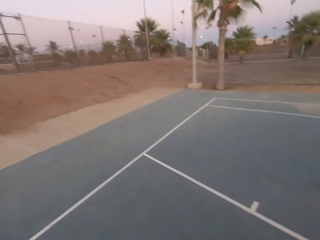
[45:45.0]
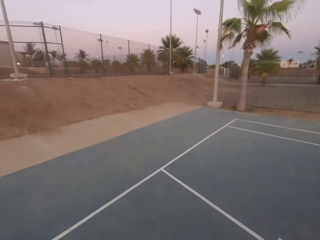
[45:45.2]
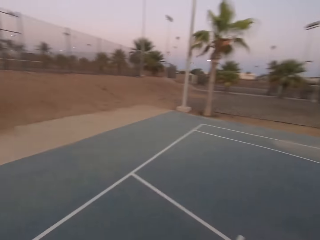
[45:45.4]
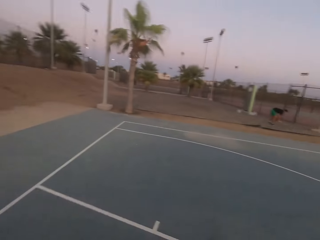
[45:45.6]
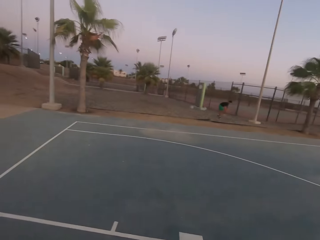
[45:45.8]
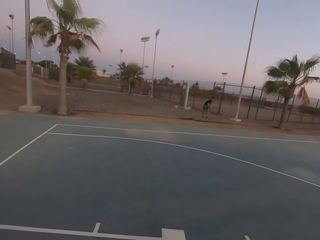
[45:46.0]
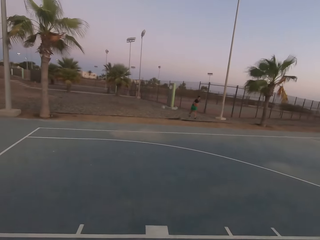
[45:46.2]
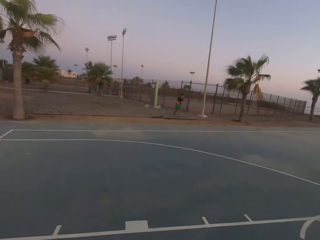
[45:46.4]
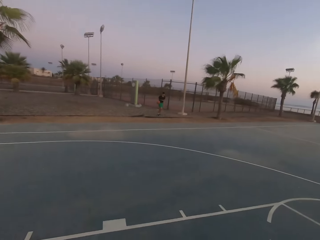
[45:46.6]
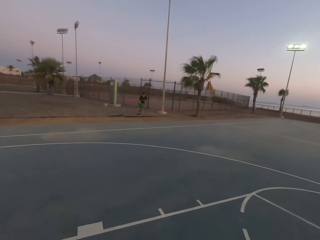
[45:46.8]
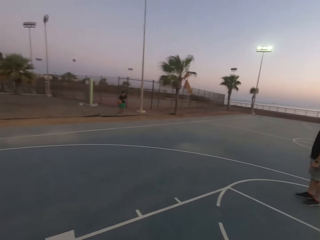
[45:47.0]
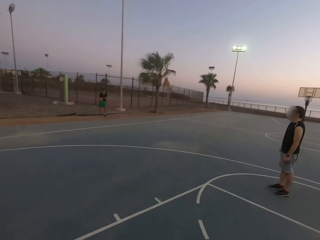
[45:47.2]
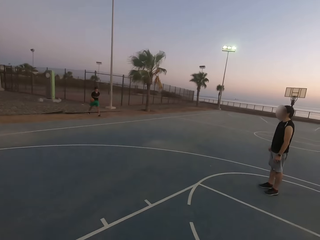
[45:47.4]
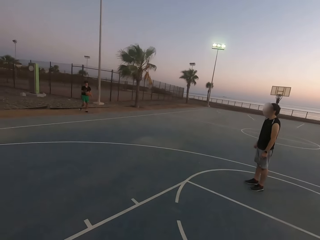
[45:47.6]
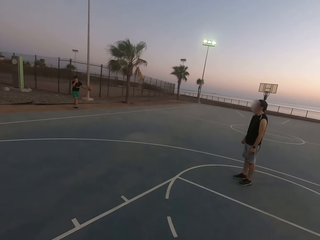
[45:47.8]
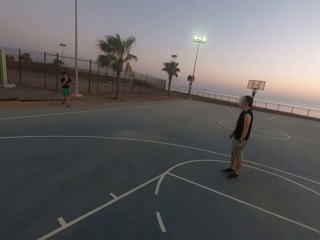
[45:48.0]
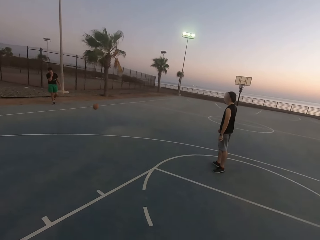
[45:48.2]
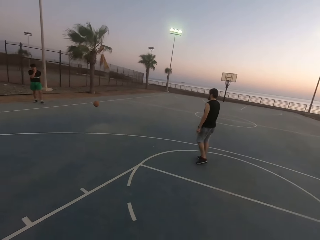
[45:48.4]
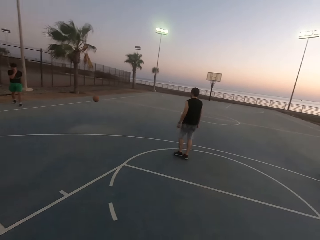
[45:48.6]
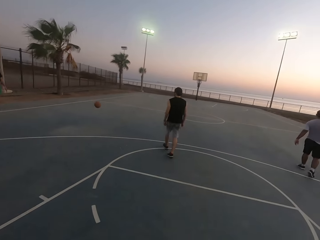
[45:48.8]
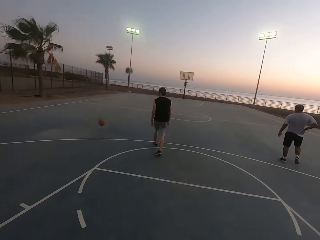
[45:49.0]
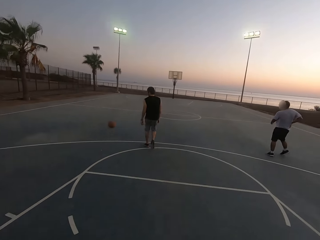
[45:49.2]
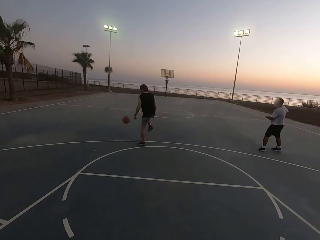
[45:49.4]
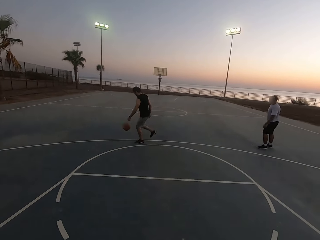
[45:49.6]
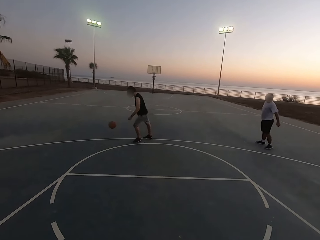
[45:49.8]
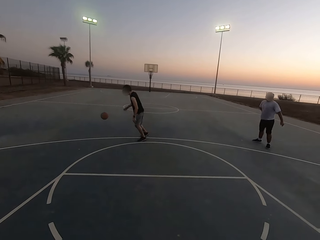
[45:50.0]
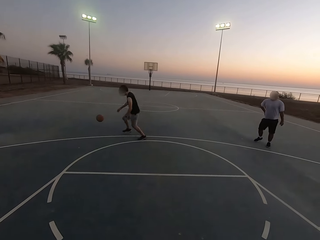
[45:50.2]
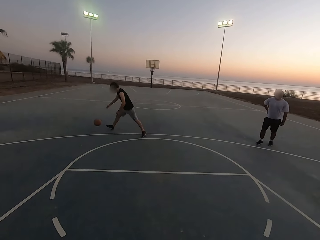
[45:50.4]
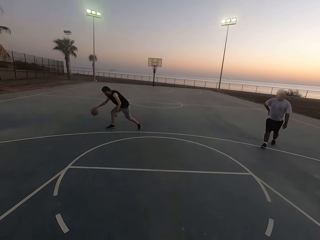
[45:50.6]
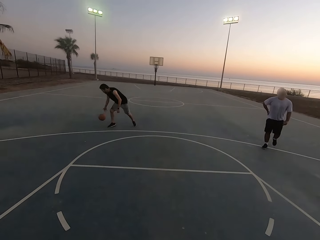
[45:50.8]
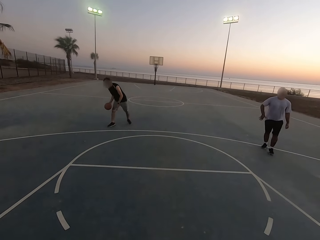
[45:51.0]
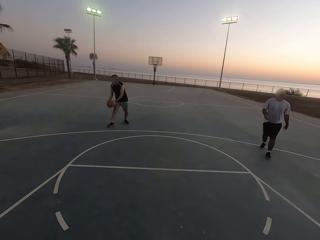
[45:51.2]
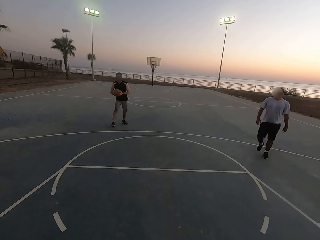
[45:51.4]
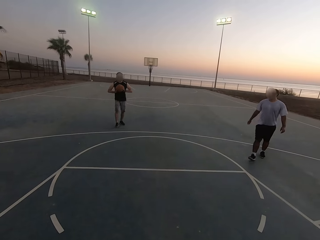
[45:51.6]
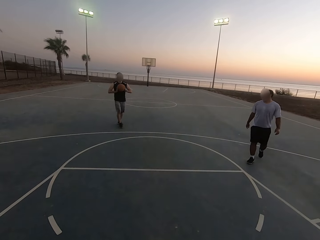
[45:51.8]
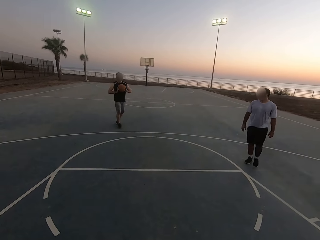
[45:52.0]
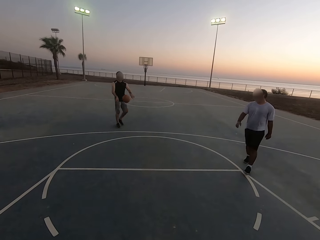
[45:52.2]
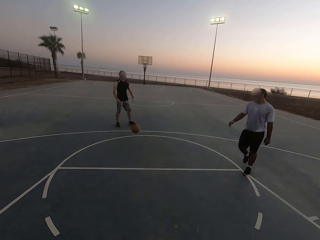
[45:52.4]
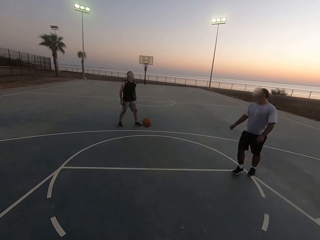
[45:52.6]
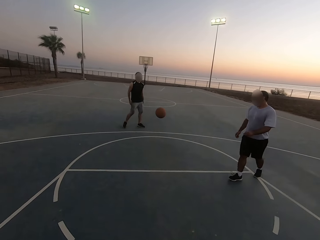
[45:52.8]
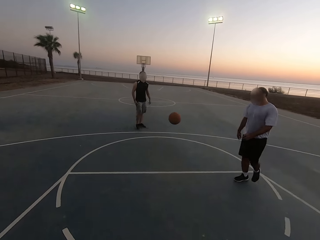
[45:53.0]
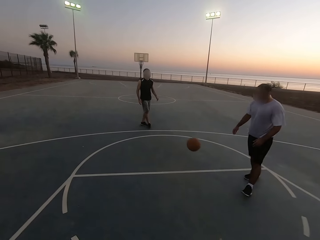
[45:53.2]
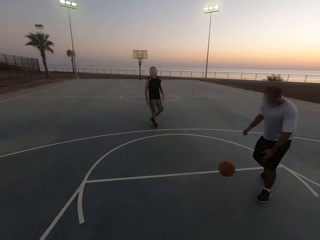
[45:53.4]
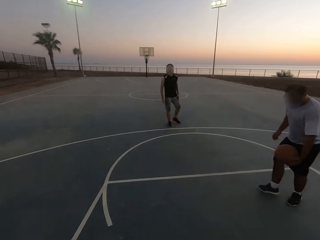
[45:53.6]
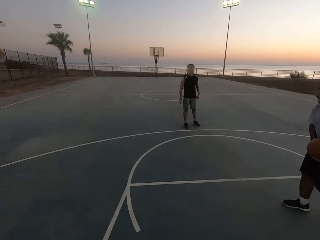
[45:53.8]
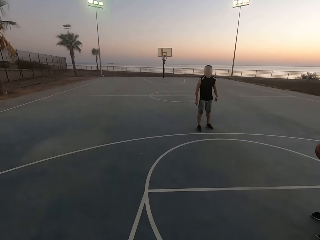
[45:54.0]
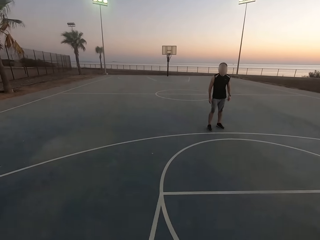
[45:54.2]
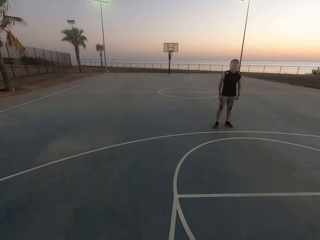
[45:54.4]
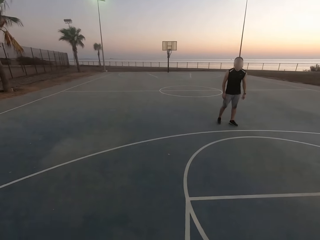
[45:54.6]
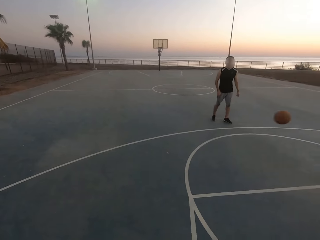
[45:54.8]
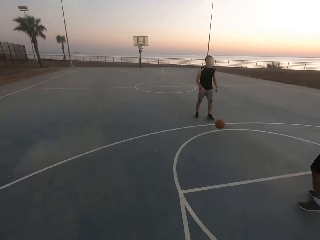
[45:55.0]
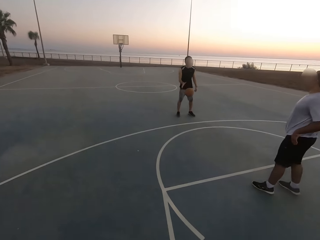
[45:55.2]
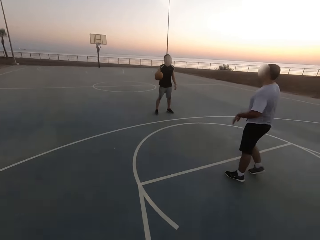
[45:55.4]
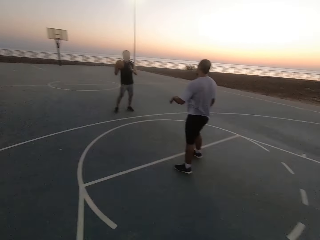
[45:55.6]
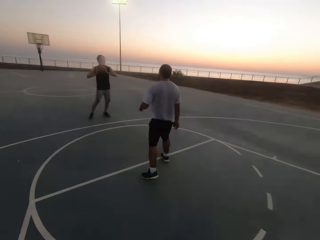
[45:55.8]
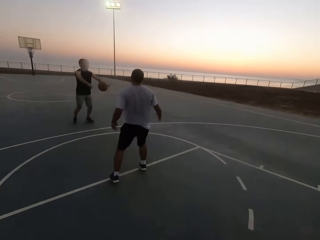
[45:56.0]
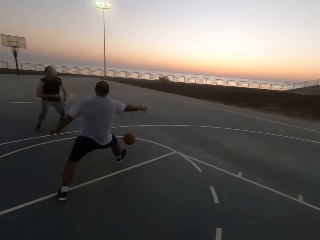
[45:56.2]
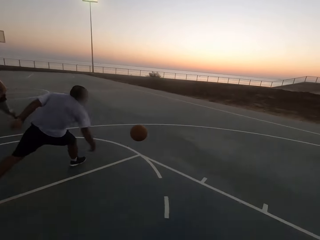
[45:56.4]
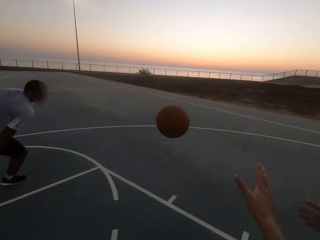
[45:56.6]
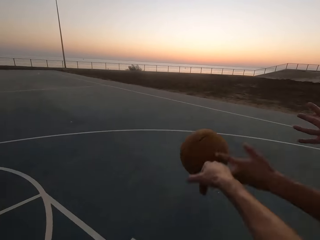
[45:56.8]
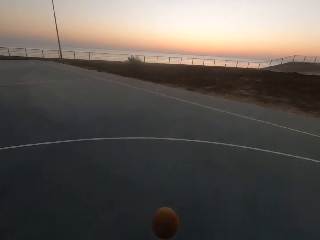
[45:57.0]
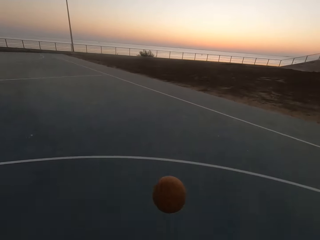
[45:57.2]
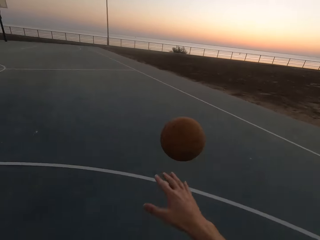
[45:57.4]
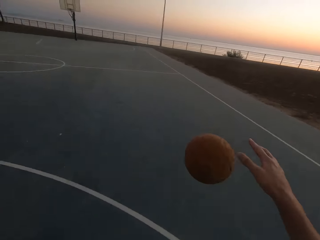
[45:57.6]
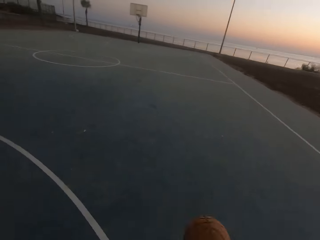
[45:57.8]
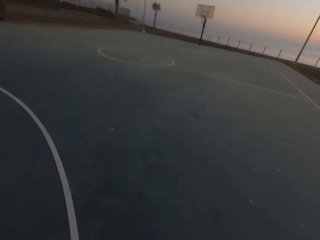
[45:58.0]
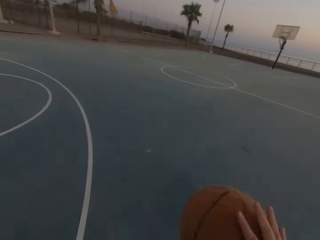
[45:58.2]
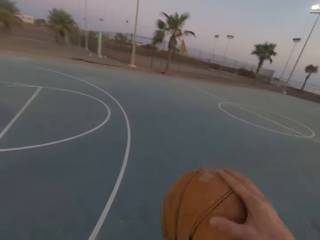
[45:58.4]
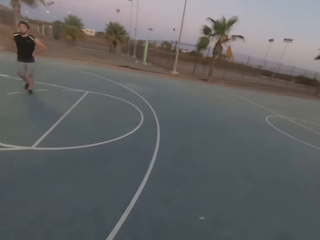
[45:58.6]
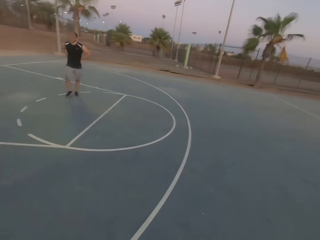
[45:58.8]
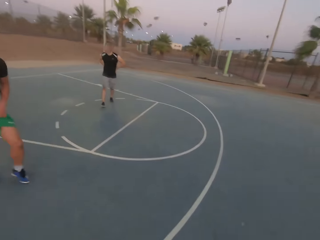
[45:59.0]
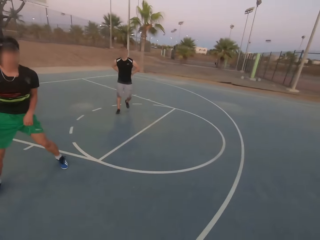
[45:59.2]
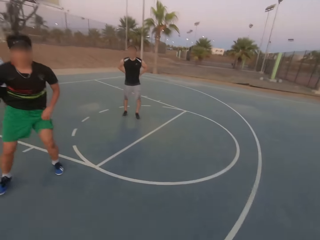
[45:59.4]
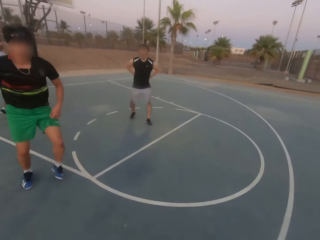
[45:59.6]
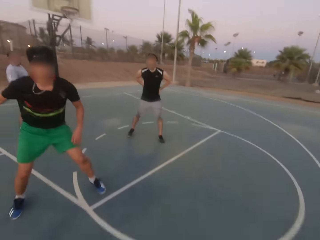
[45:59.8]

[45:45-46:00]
The camera wearer looks around. A man picks up the ball. The man throws the ball to another man. The second man dribbles the ball. The second man throws the ball to a third man. The third man picks up the ball. The third man throws the ball to the second man. The second man picks up the ball. The second man throws the ball to the first man. The camera wearer picks up the ball. They dribble the ball.

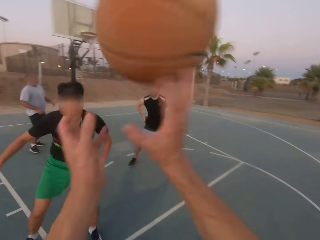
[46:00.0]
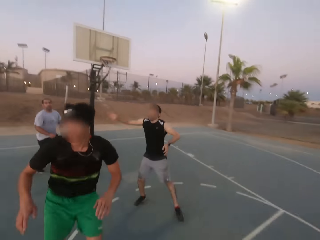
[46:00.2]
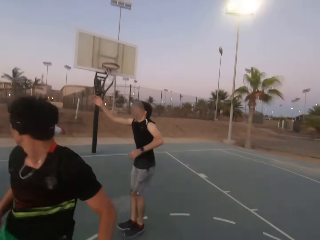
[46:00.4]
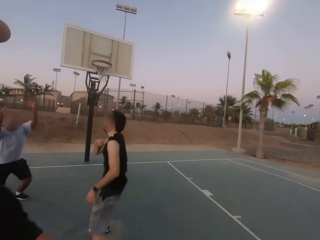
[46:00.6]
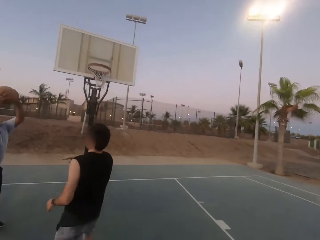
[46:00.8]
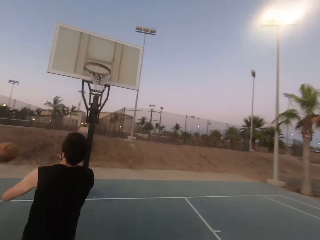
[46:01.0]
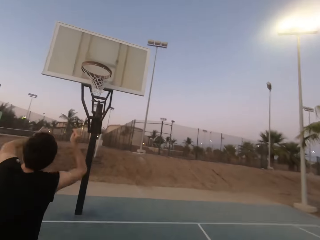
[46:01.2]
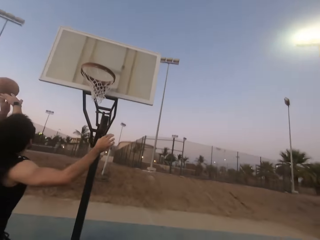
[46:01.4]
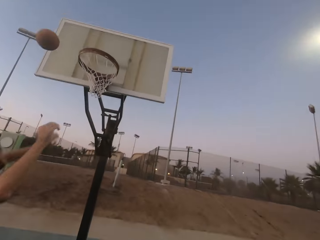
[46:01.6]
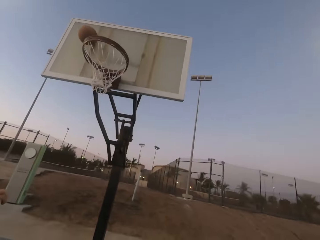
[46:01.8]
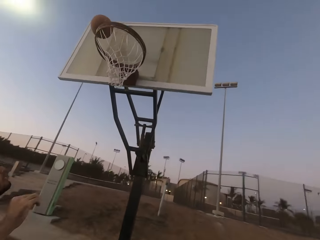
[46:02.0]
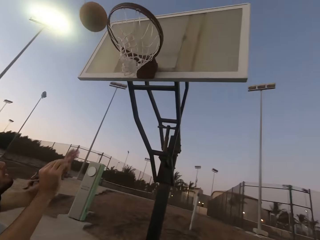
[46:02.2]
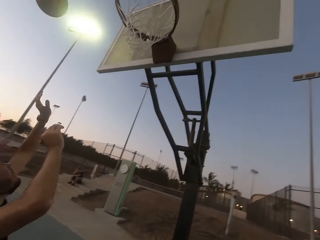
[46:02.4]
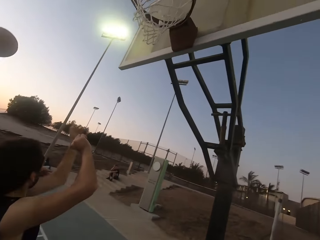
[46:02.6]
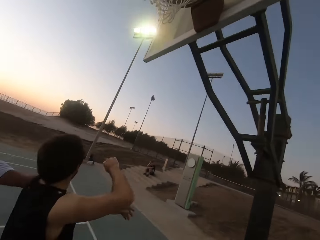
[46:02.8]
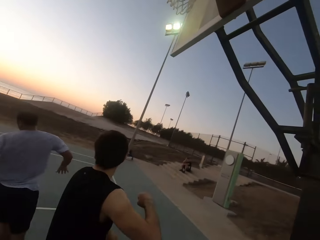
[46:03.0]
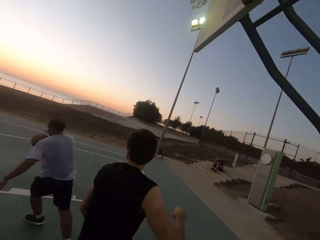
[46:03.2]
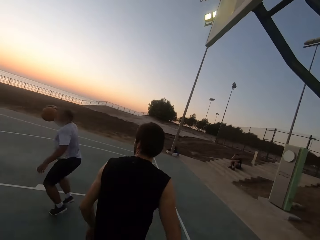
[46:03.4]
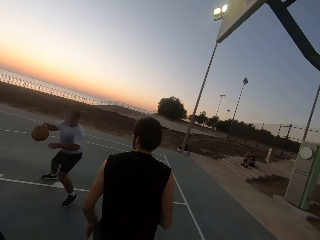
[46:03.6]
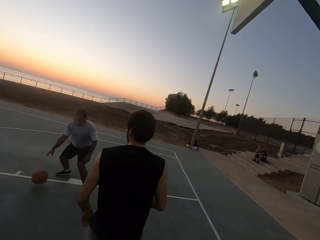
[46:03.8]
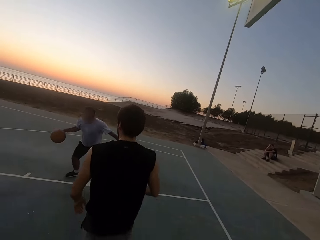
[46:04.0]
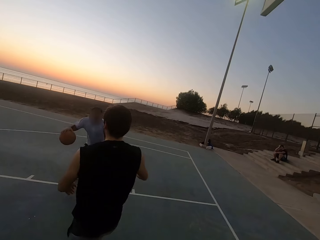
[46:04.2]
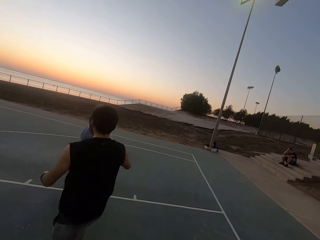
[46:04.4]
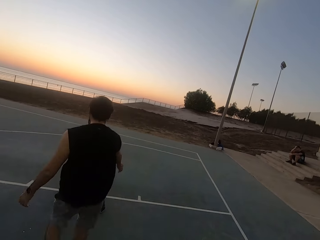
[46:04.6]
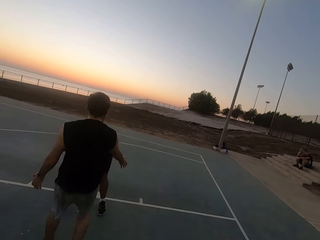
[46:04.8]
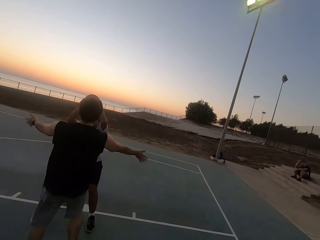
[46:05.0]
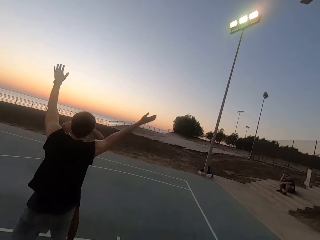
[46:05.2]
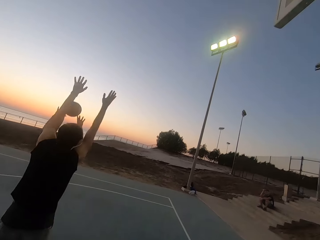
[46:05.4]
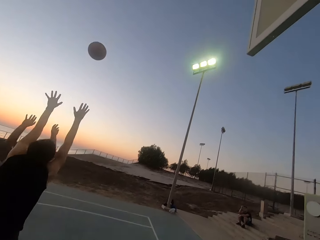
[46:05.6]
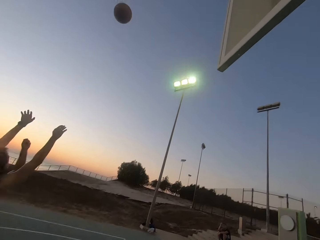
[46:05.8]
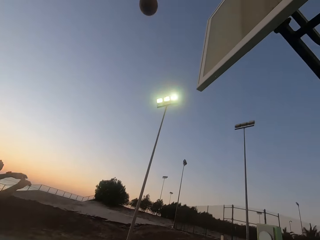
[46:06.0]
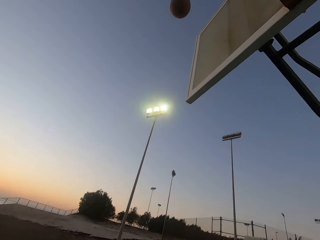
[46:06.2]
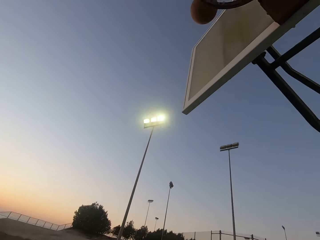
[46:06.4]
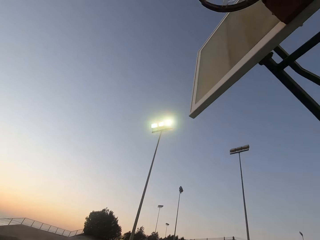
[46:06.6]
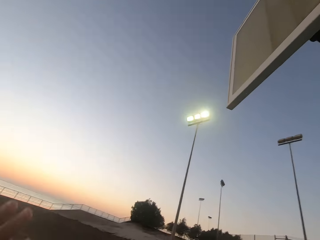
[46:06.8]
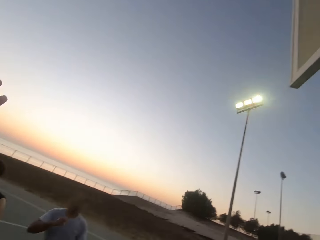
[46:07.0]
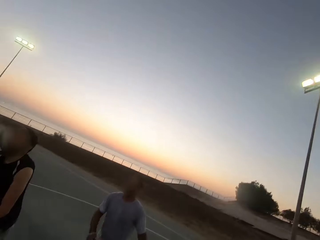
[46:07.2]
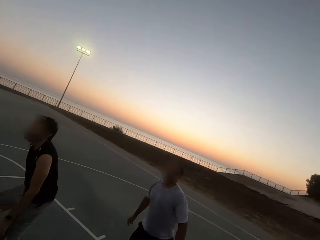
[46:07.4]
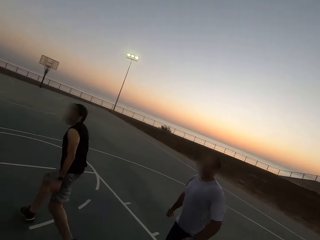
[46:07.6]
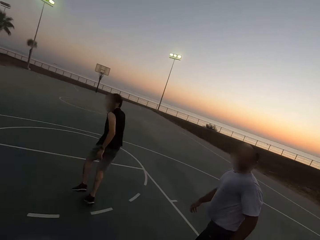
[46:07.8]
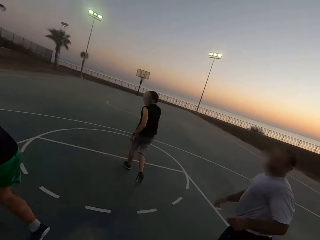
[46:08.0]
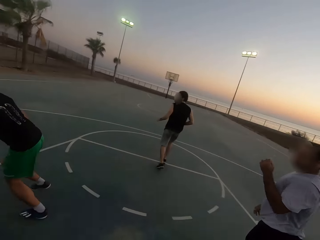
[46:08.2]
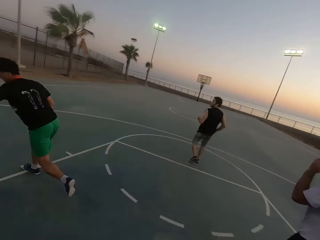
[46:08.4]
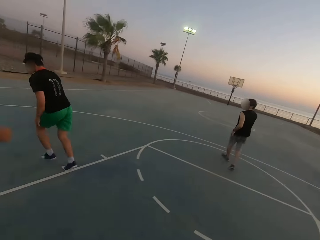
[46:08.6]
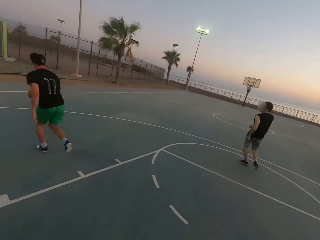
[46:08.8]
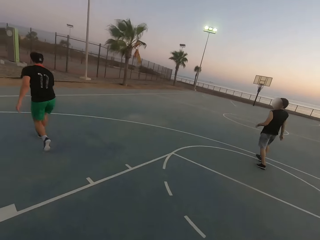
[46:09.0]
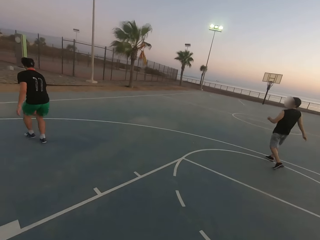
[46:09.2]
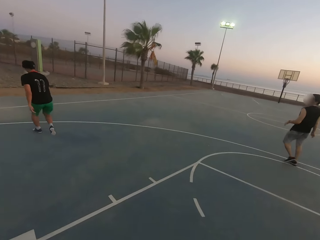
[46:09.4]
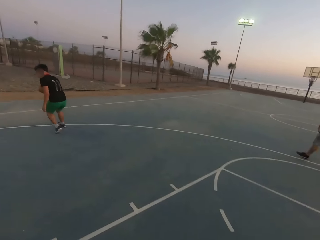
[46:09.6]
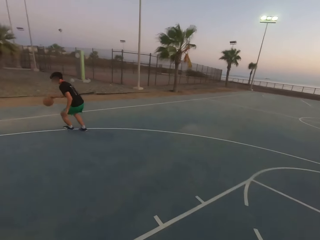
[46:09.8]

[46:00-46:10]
The camera wearer throws the ball to a man. The man picks up the ball. The man holds the ball. The man throws the ball in the hoop. The man dribbles the ball. The man throws the ball in the hoop. Another man dribbles the ball.
